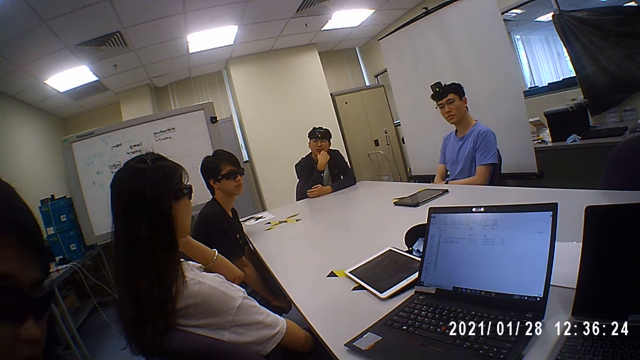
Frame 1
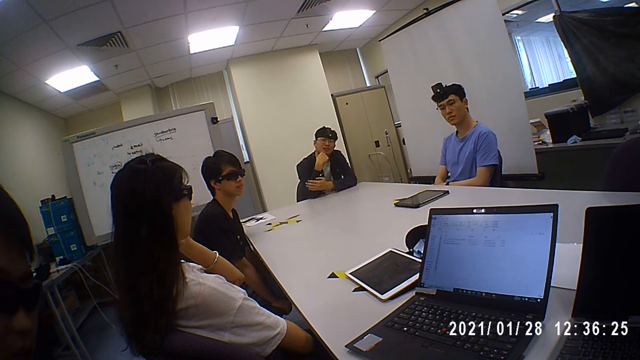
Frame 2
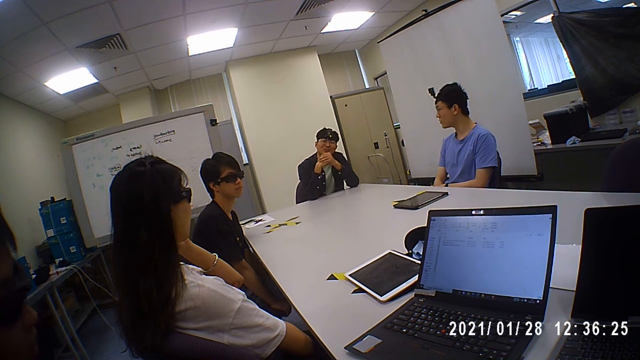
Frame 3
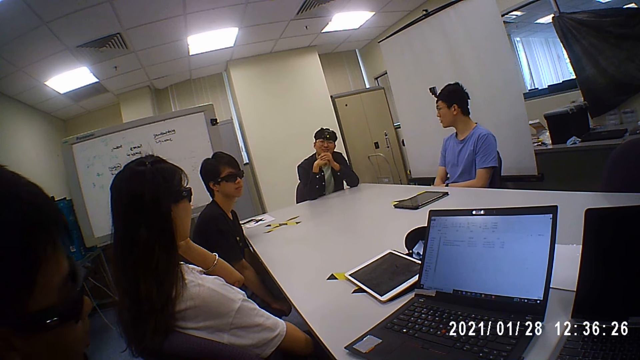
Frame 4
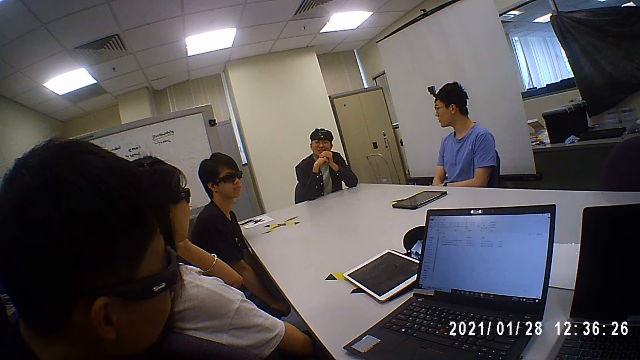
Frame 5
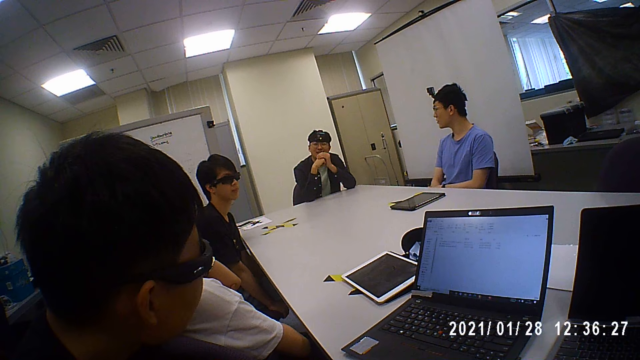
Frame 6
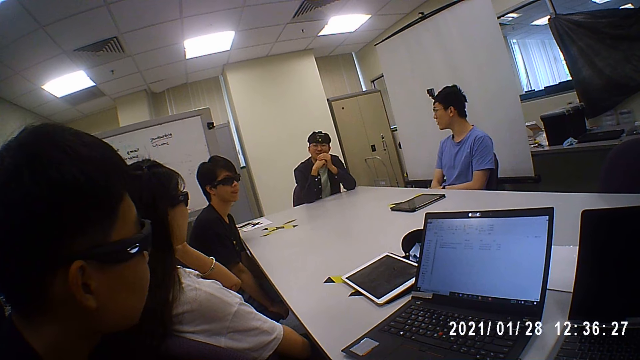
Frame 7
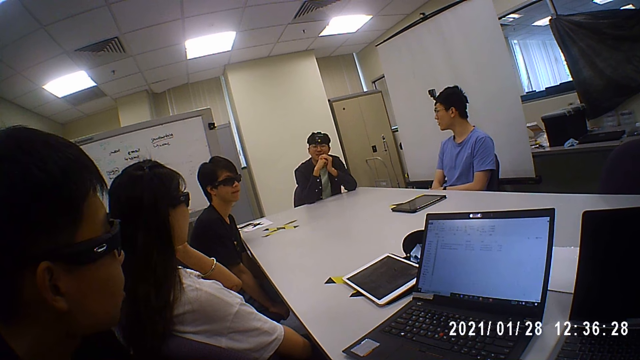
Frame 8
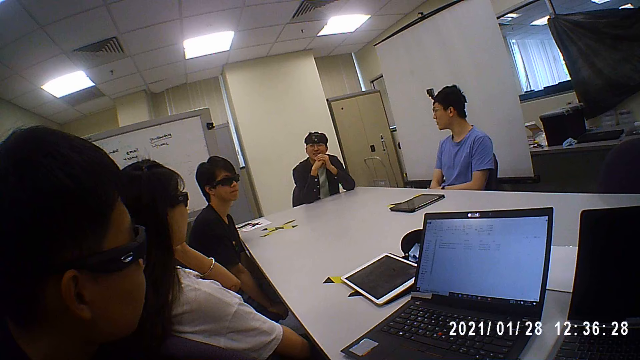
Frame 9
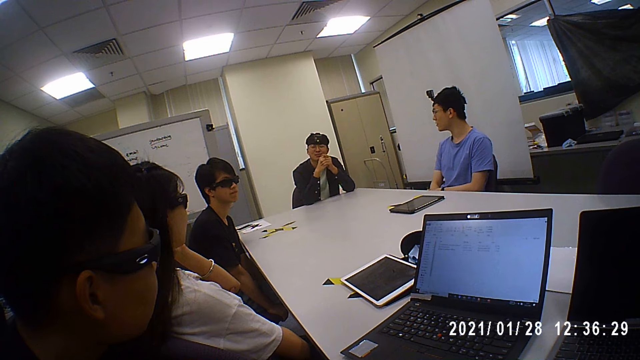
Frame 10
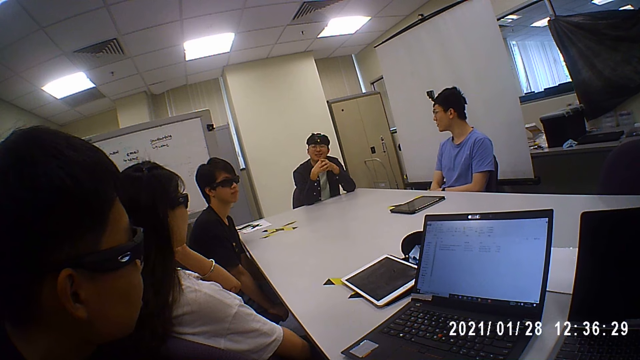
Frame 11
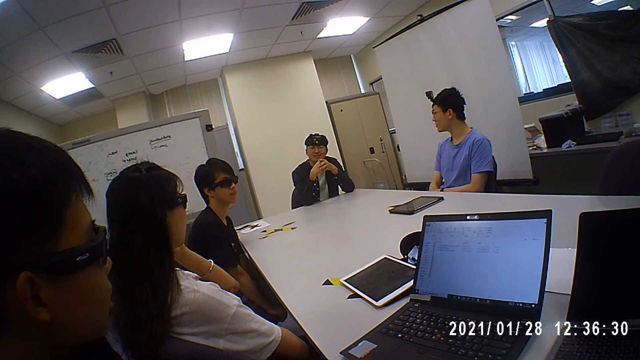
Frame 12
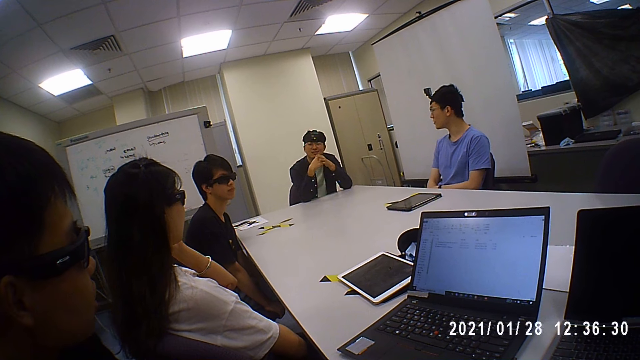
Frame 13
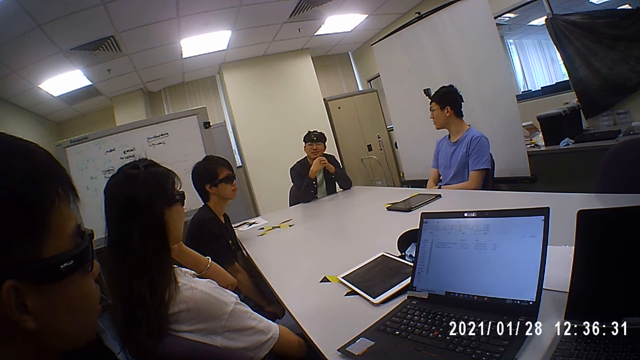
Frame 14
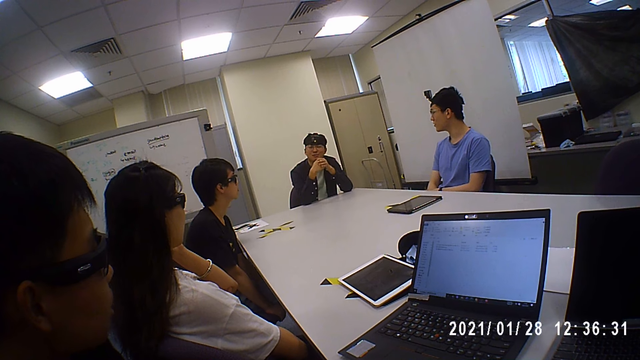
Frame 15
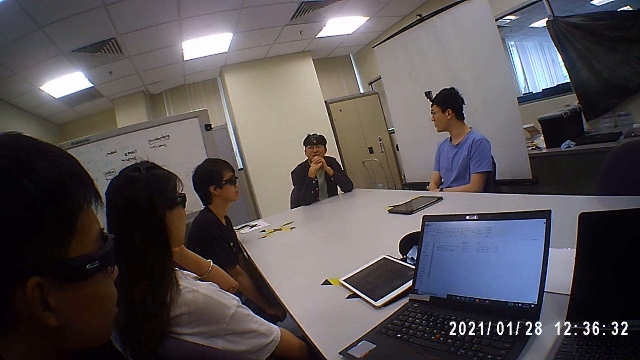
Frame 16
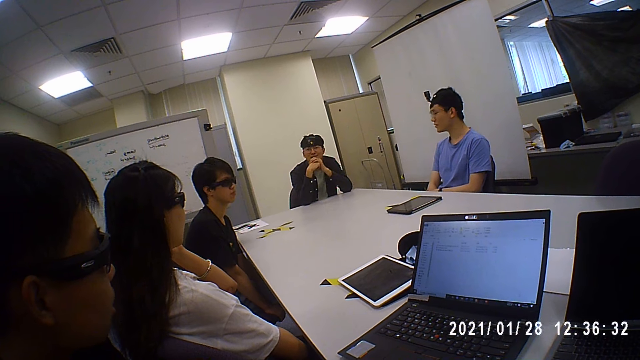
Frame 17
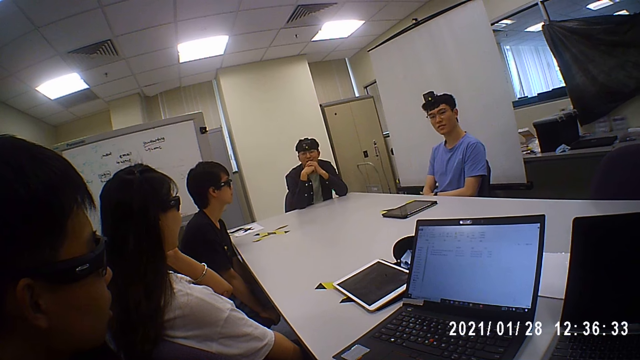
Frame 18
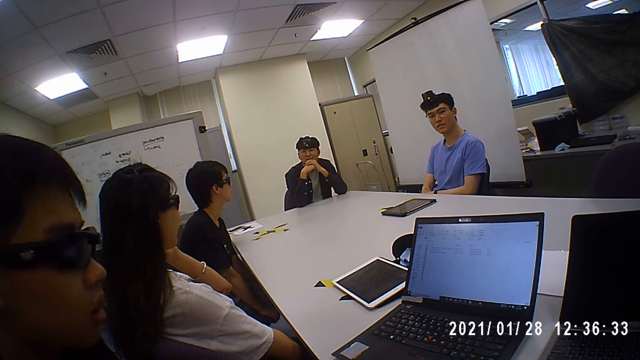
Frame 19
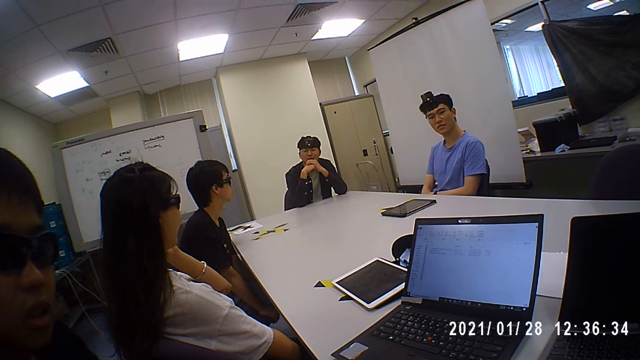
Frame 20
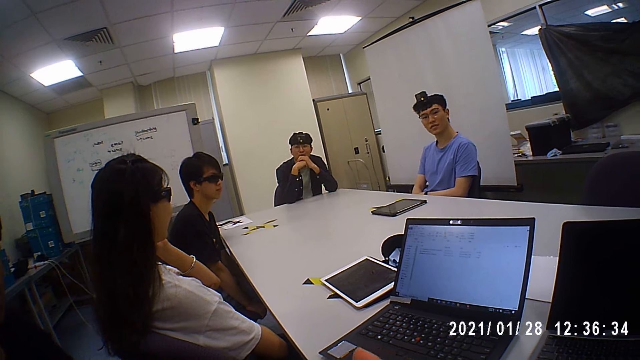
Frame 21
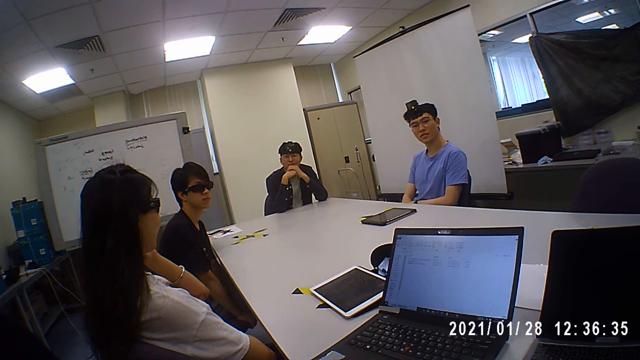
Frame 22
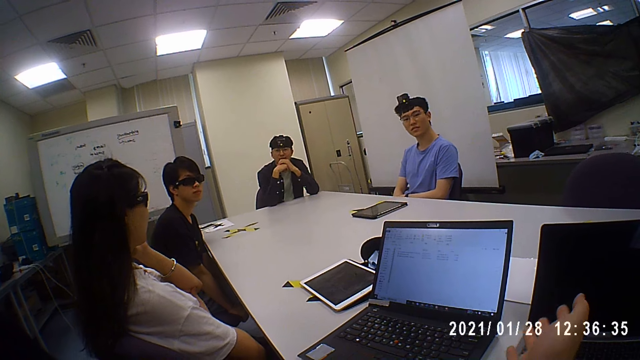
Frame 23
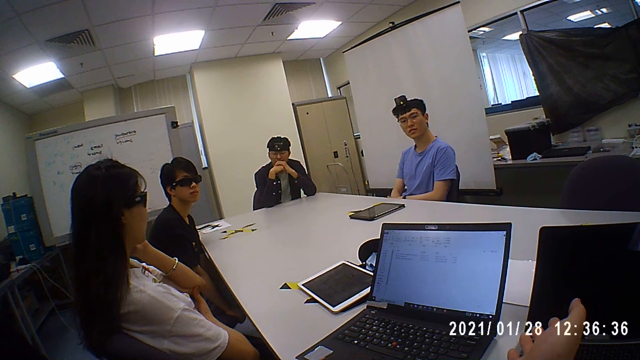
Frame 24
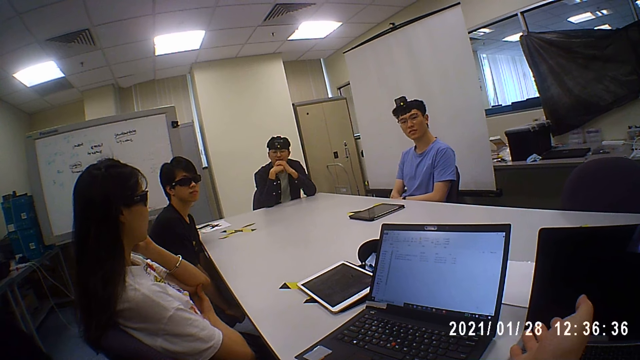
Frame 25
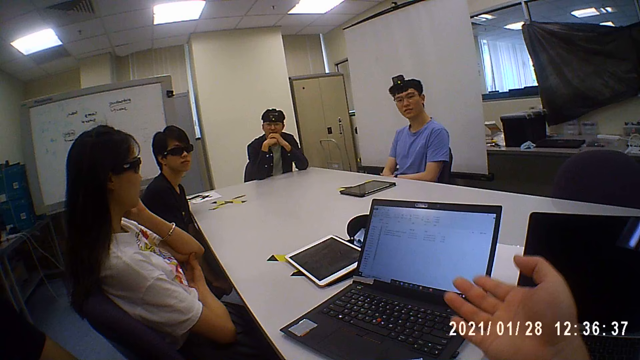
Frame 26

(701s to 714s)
The man converses with the group of people. The camera wearer talks to the man.

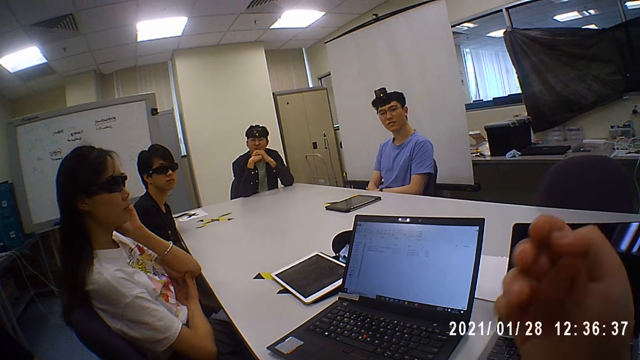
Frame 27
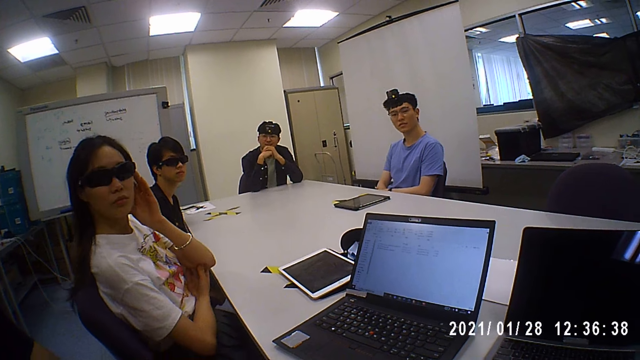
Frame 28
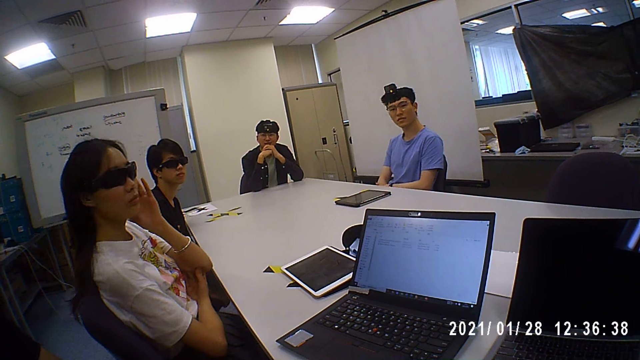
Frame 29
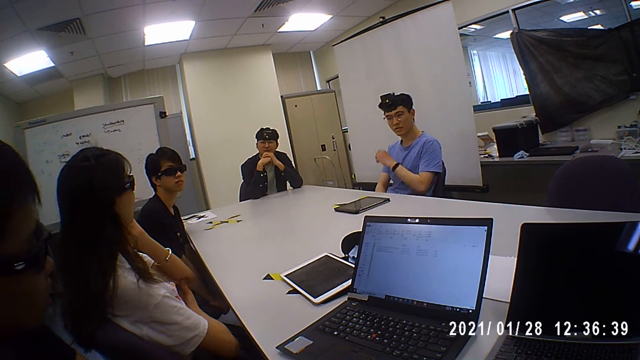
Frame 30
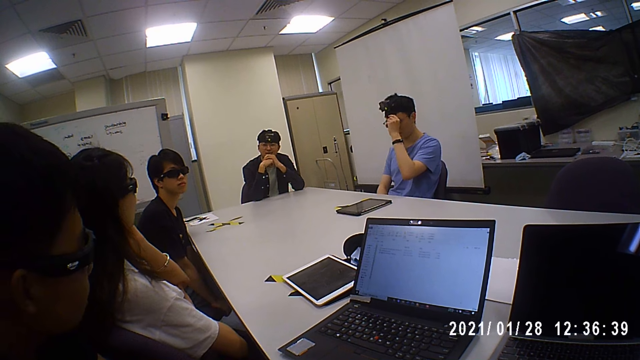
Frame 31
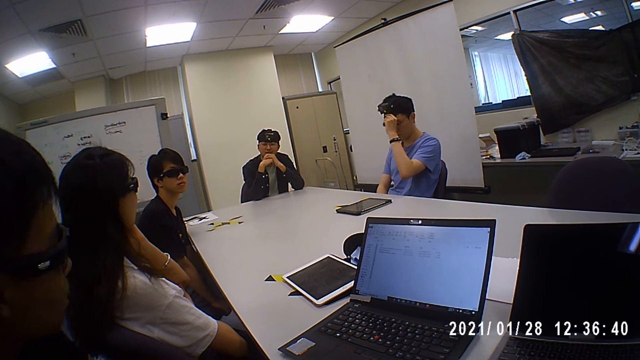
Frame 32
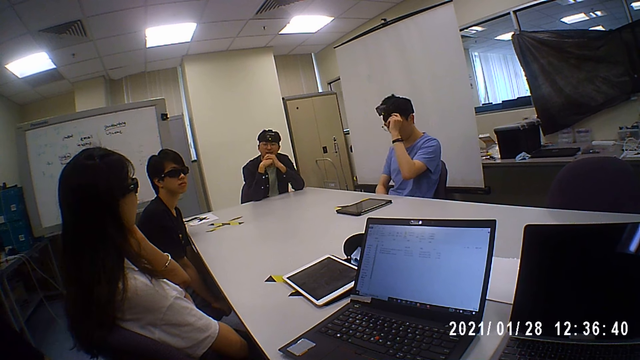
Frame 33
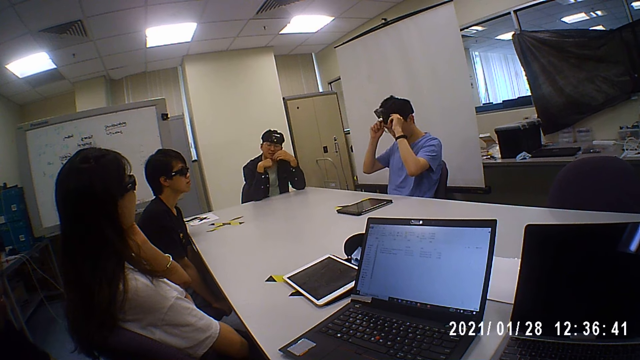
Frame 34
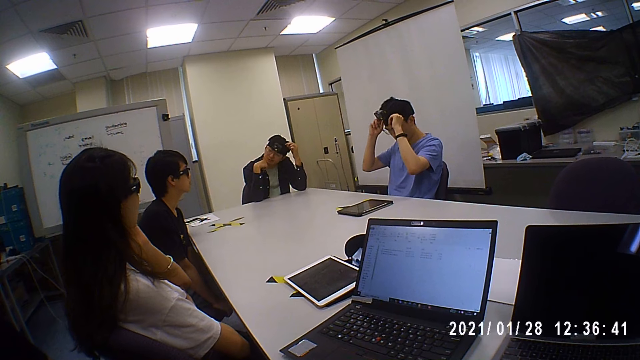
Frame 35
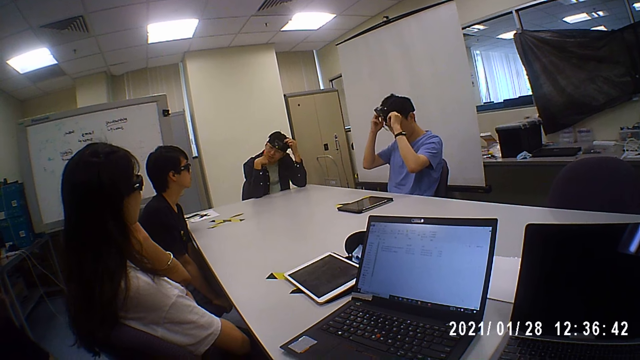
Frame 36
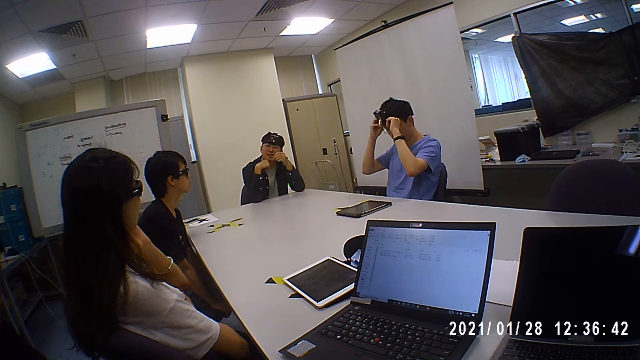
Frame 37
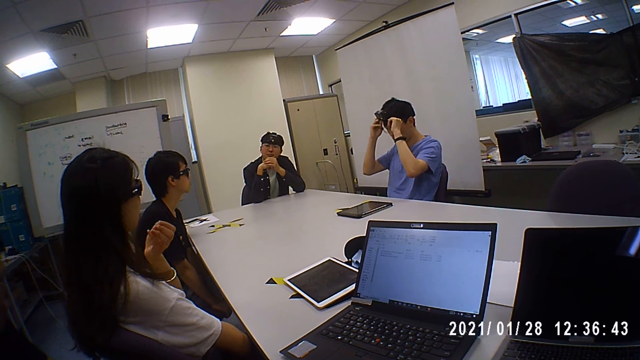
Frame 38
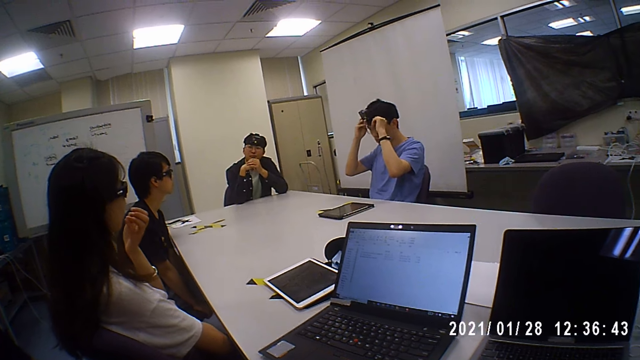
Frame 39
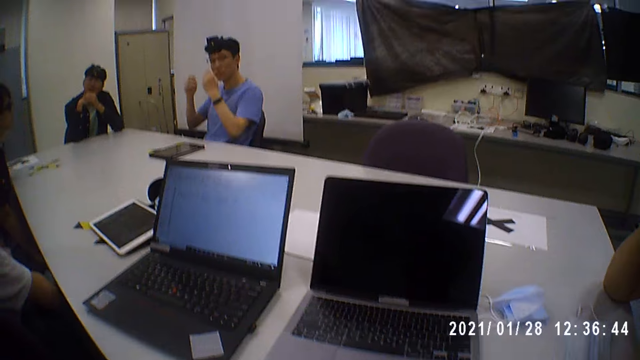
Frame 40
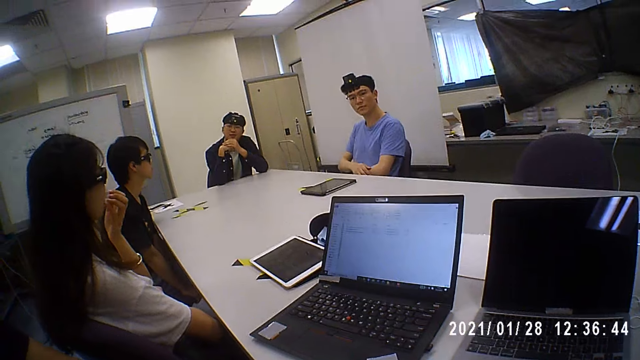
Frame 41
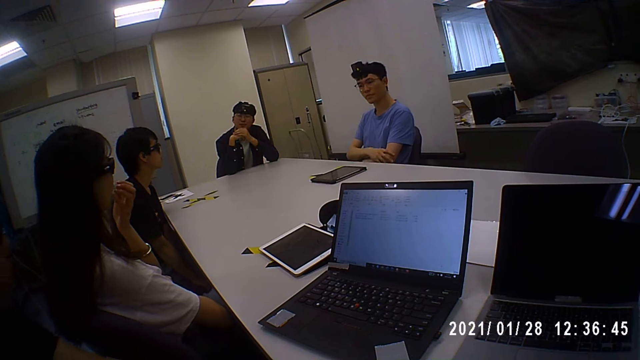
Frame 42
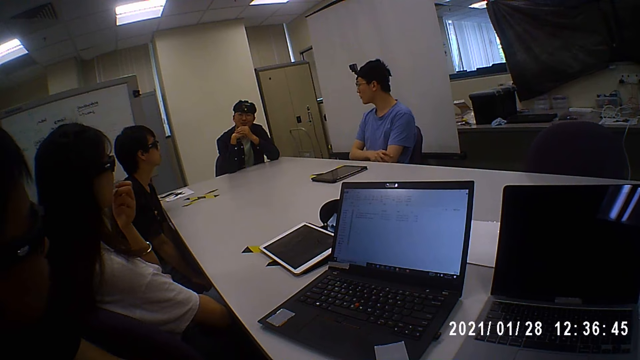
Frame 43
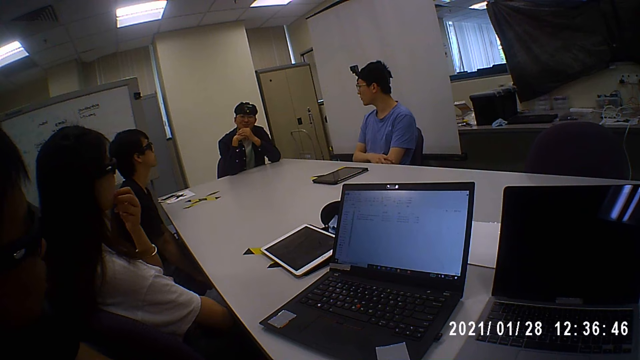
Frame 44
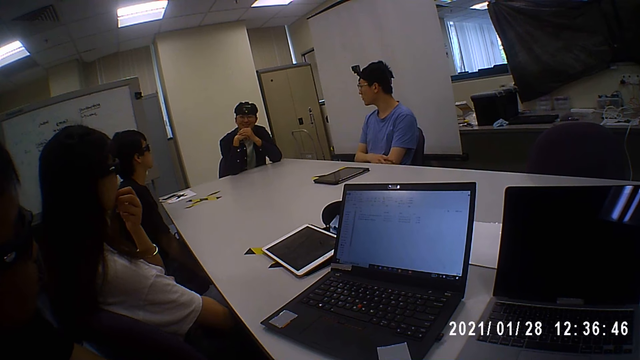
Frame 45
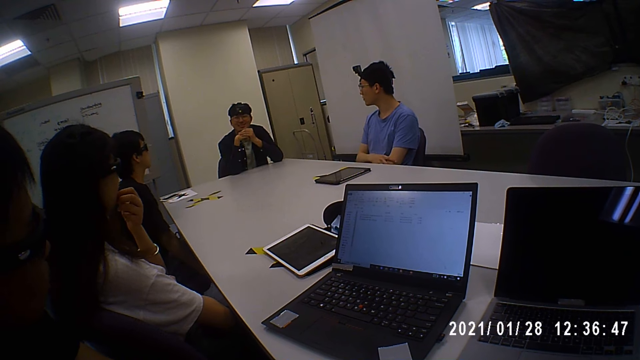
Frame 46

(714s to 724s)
A man talks to the camera wearer. Another man adjusts a camera head strap on his head with his left hand. He adjusts the camera head strap on his head with both hands. Another man touches his head with his left hand. The woman touches her face with her left hand.
